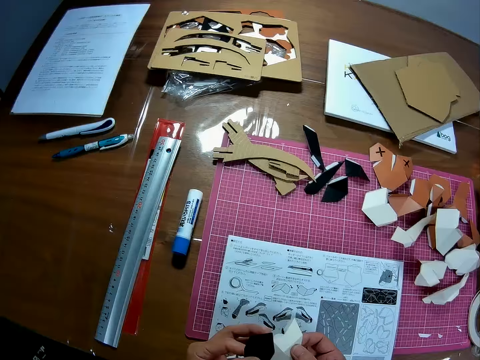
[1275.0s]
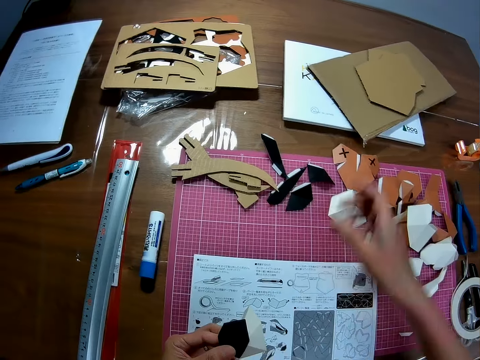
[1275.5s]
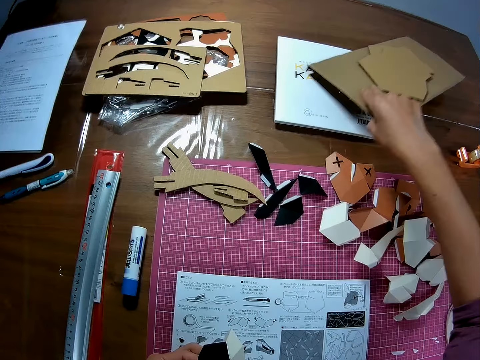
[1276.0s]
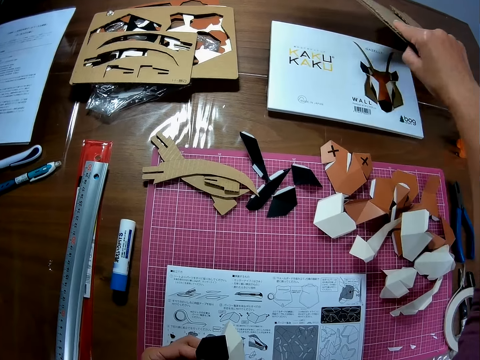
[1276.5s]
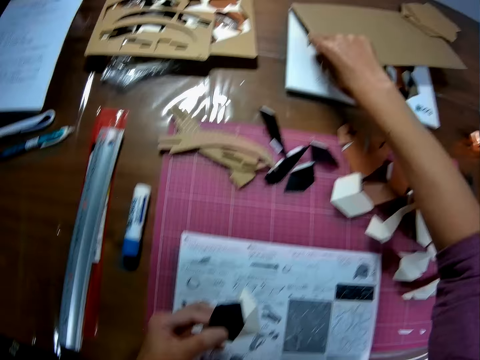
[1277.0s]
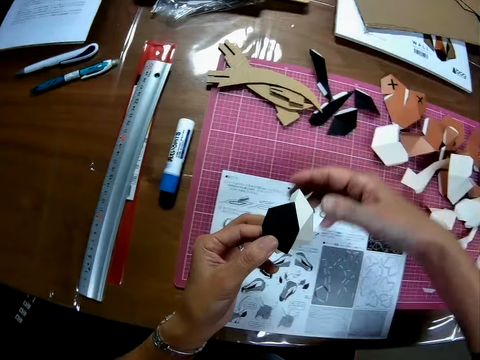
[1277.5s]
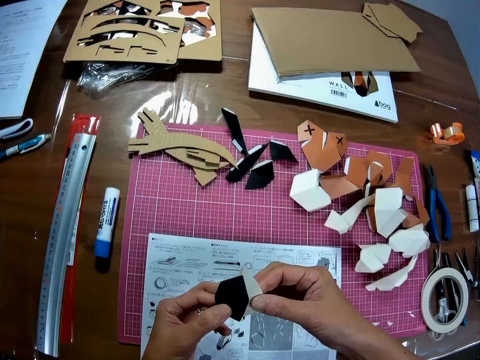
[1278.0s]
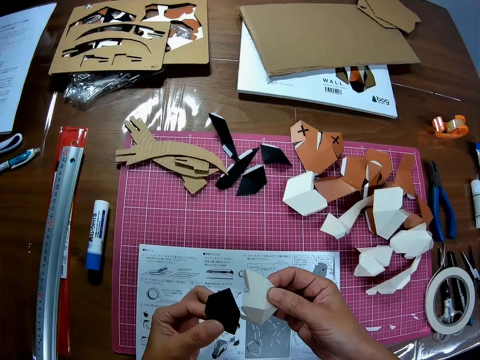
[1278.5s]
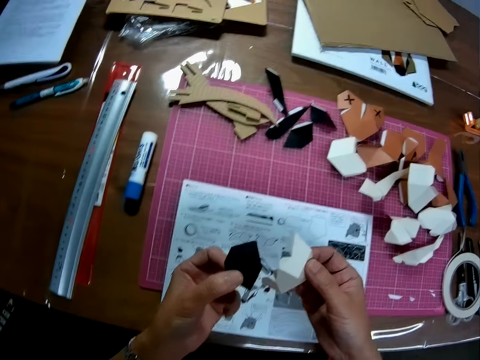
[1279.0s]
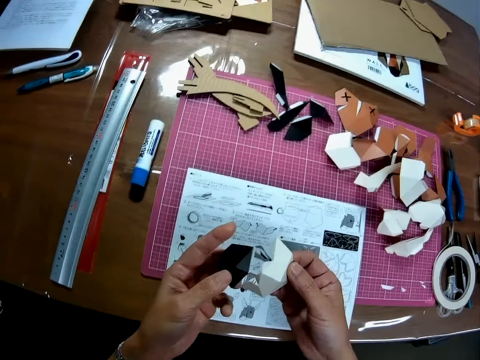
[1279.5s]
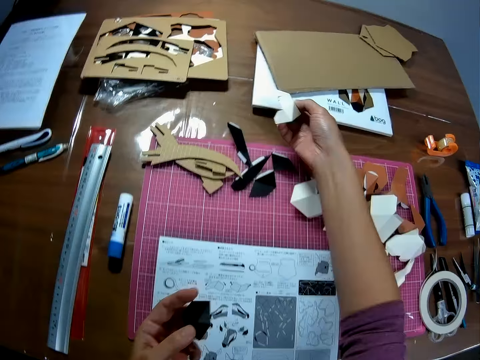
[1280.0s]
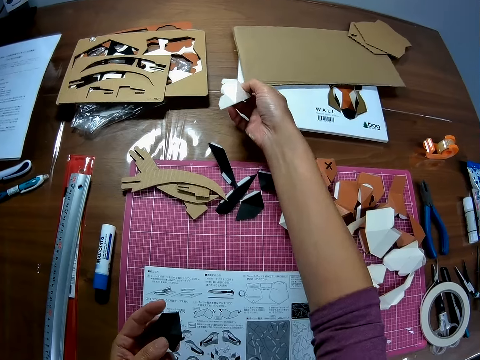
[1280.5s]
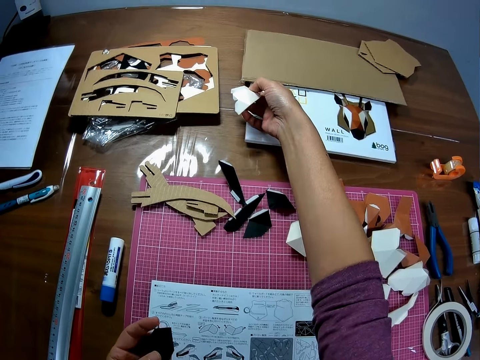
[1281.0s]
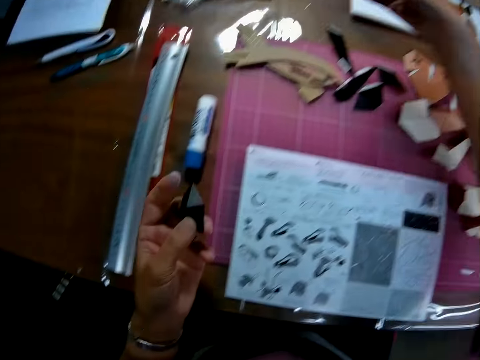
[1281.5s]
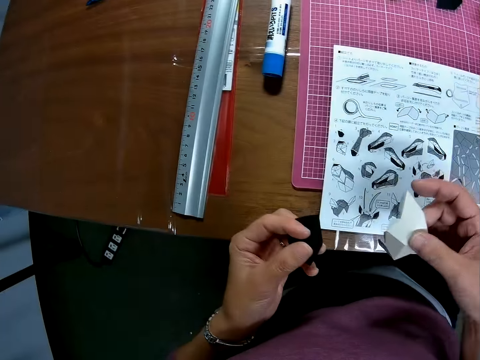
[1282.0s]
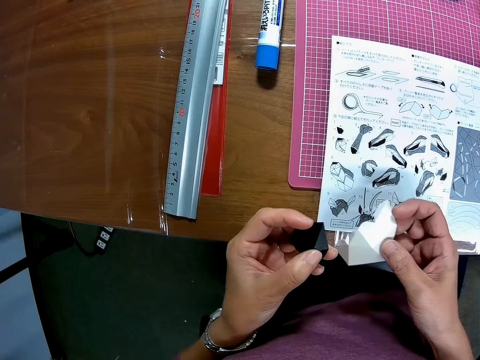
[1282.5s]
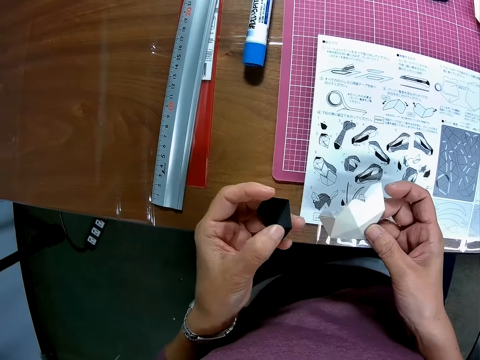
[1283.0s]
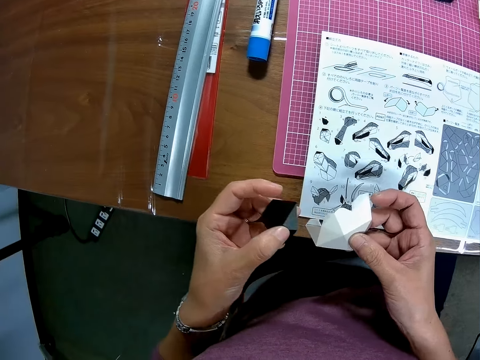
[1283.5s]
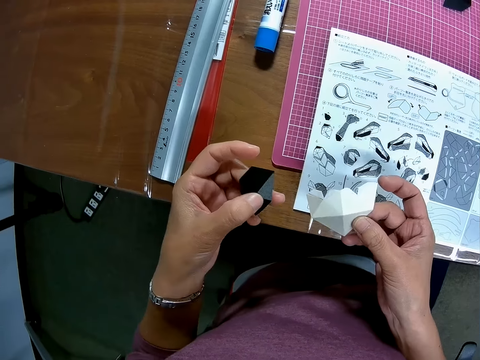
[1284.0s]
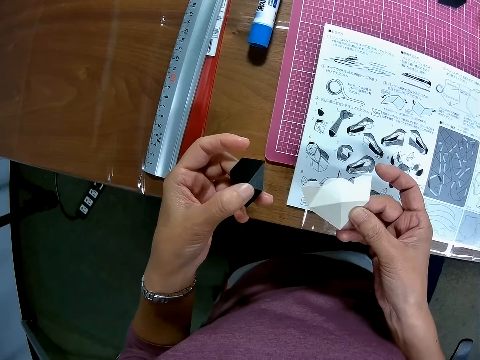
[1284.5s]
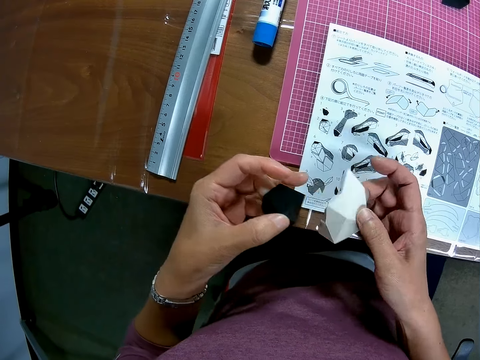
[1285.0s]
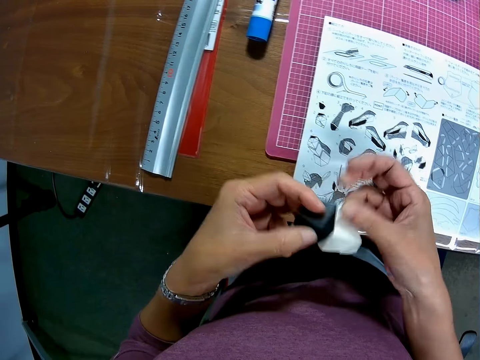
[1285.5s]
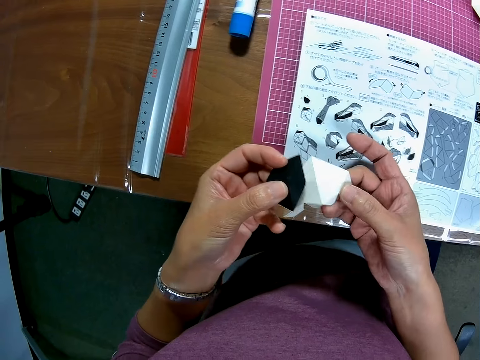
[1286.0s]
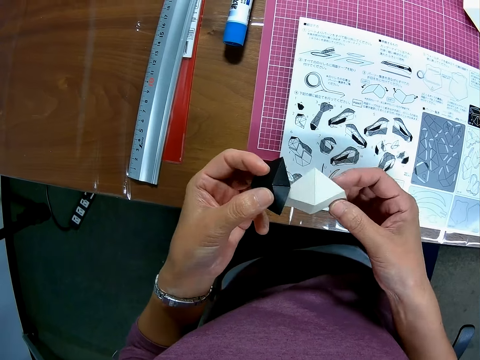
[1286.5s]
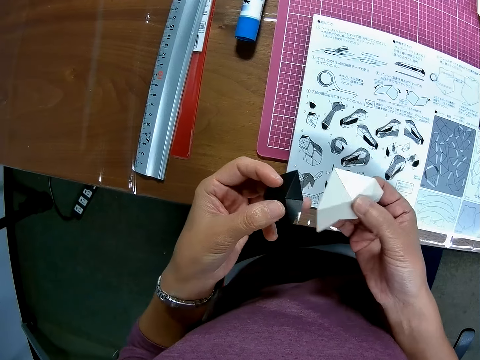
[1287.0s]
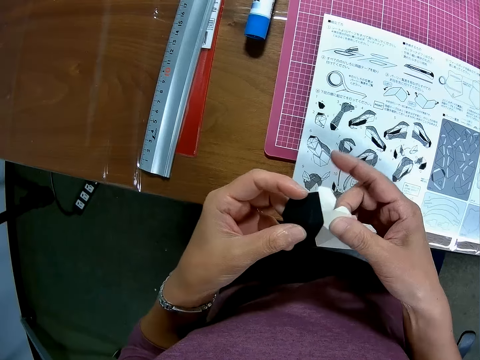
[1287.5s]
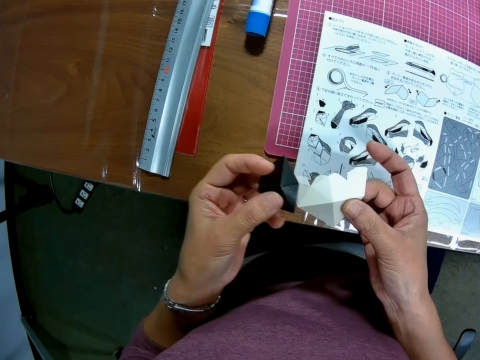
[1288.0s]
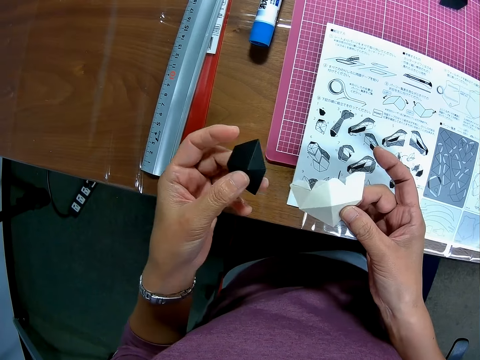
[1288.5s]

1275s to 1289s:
The camera wearer holds both pieces with the left hand. He passes the paper on his right hand to his left hand. He lifts the rectangular model piece on the table with the right hand. He puts down the rectangular model piece. He holds the white model piece with the right hand. He passes one of the papers on his left hand to his right hand. He views the model pieces. He adjusts the rectangular model piece on the table. He views the model pieces. He turns the paper on his right hand with both hands. He adjusts the white model piece.

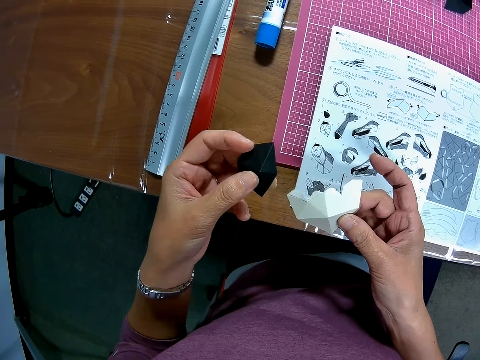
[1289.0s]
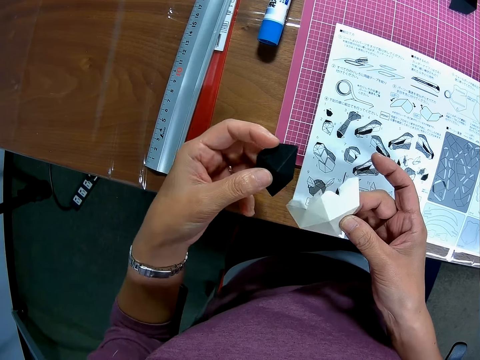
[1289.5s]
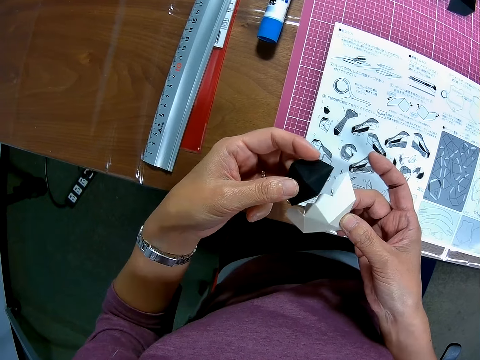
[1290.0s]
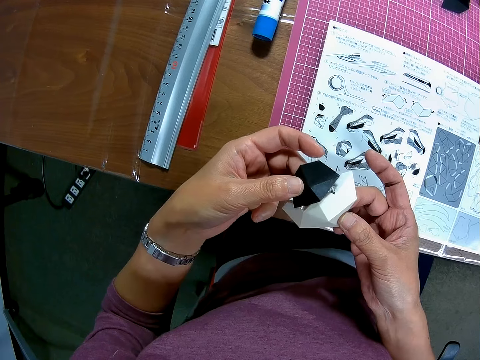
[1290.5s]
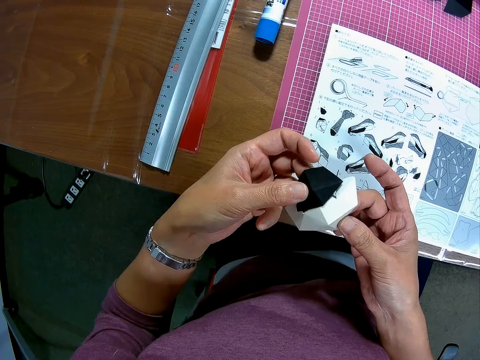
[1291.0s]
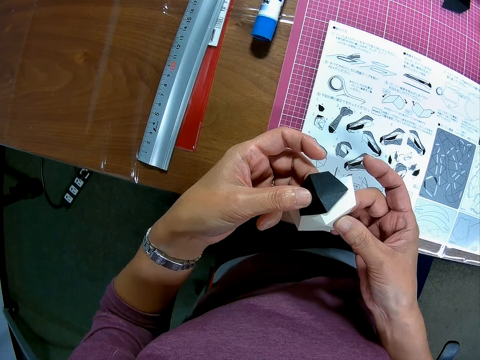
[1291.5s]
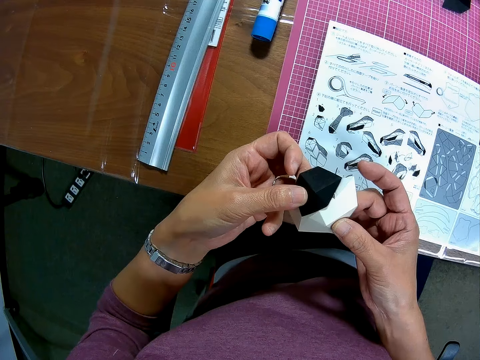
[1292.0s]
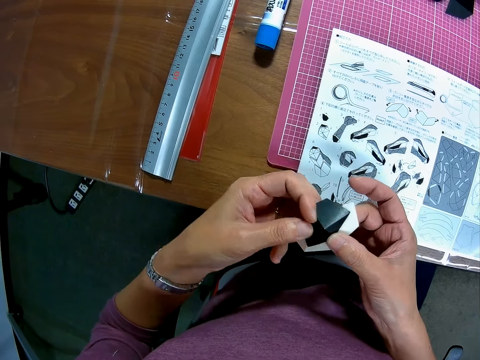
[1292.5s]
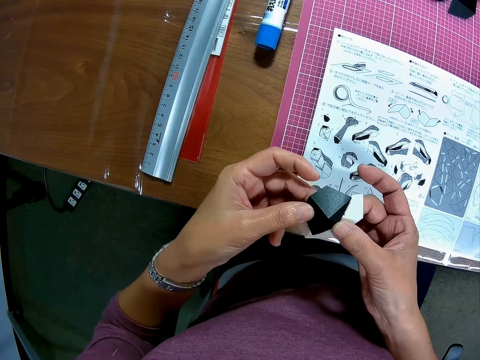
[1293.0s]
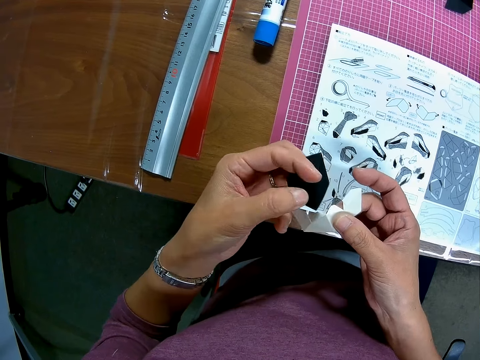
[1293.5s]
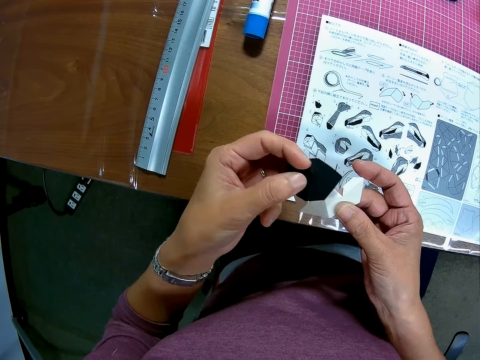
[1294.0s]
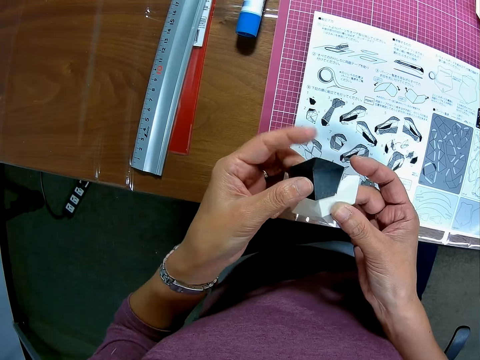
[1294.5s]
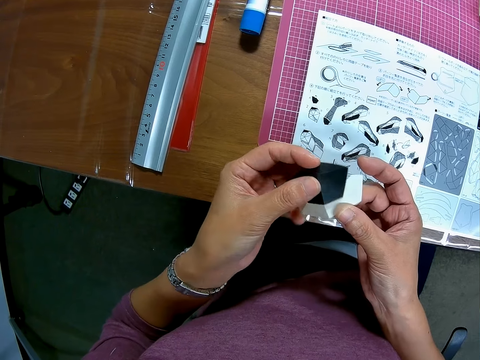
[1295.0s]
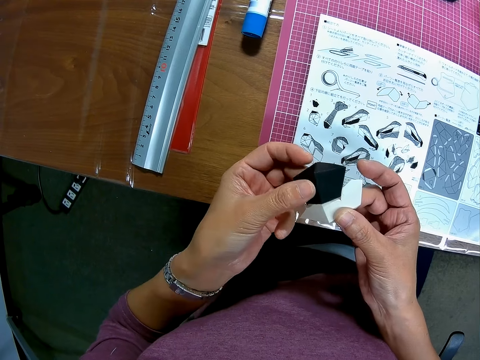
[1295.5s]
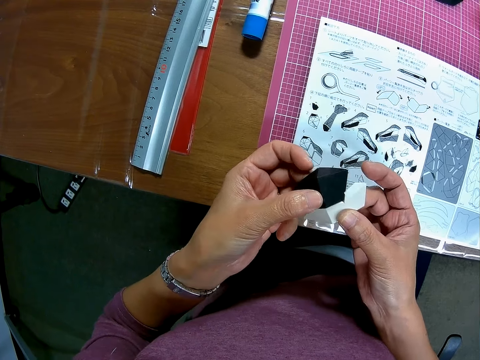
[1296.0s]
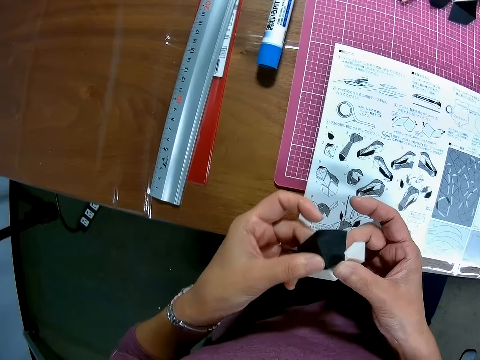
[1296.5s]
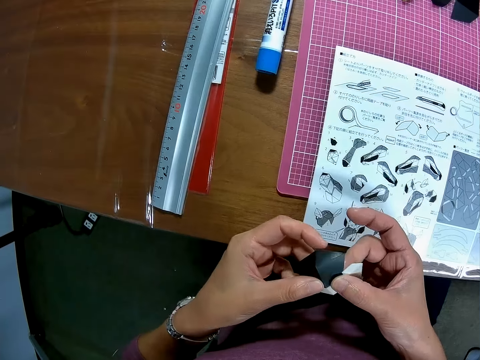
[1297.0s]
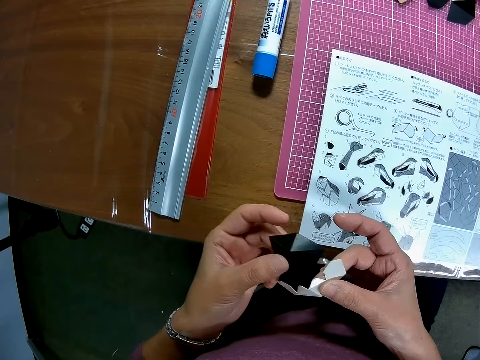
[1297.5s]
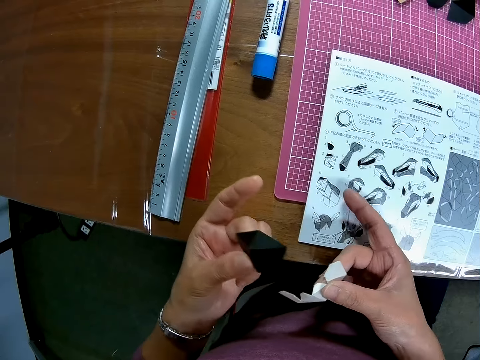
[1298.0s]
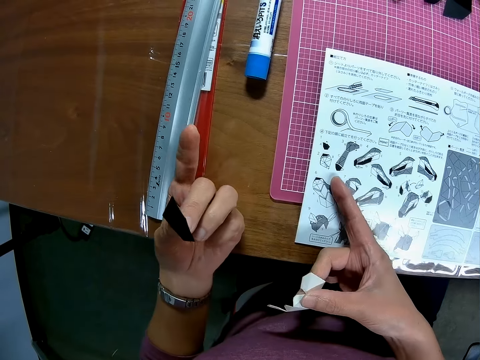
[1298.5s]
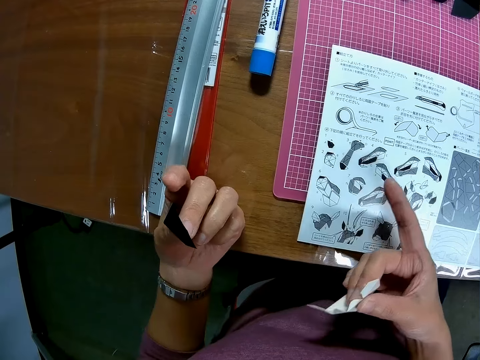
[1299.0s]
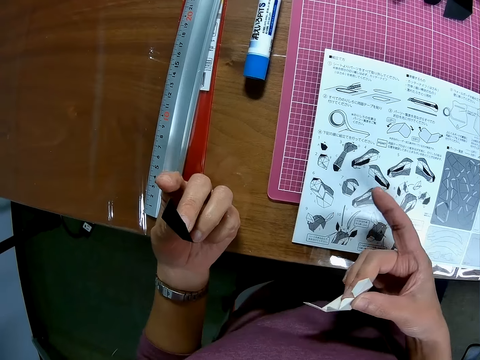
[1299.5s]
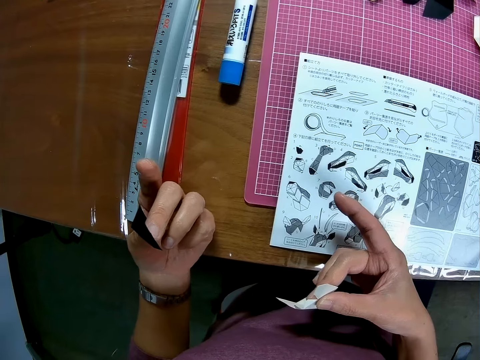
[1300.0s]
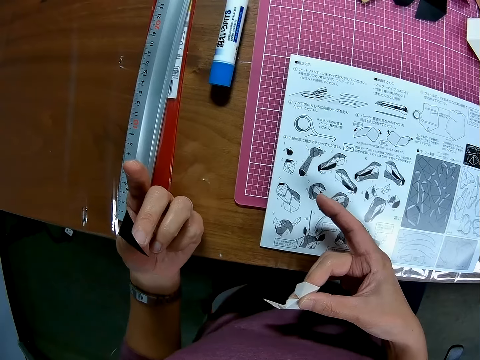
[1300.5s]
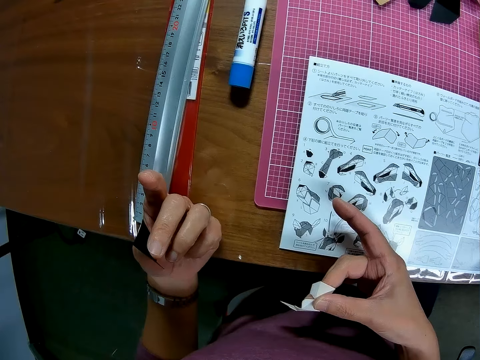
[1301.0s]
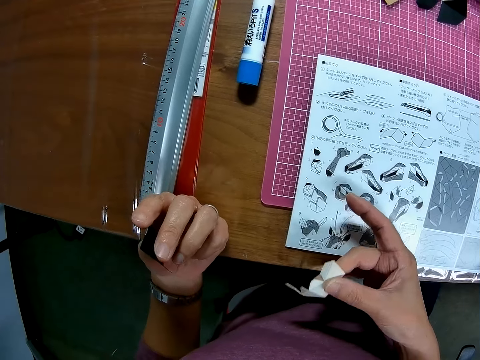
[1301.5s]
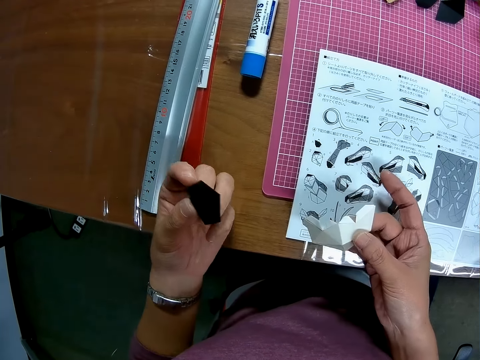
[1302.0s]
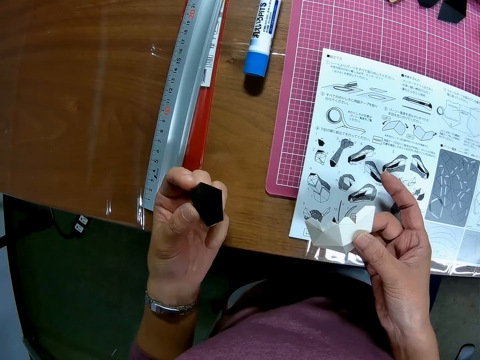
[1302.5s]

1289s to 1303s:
The camera wearer sets the black model piece on top of the white model piece. He adjusts the black model piece. He sets the black model piece on top of the white model piece. He removes the paper or black model piece on his left hand from the paper on his right hand. He refers to the architectural craft manual.
